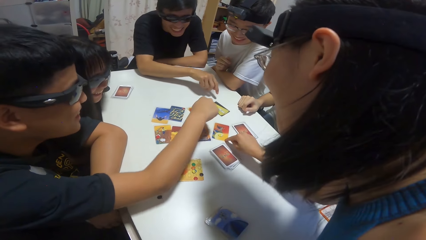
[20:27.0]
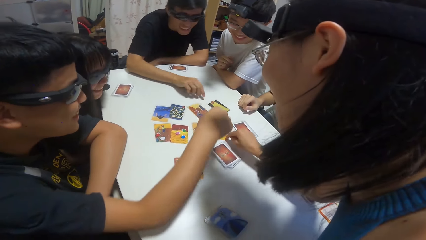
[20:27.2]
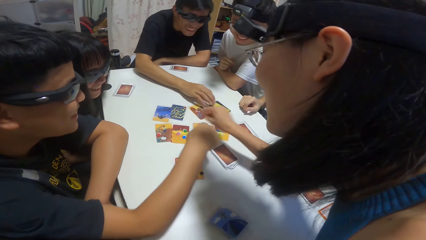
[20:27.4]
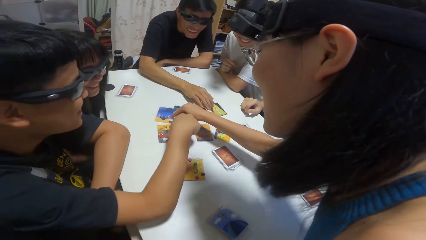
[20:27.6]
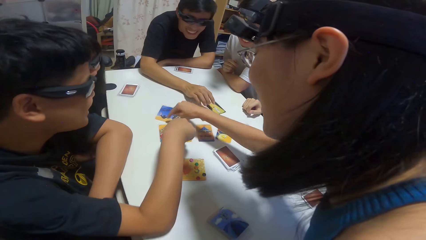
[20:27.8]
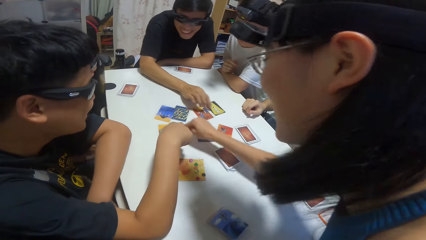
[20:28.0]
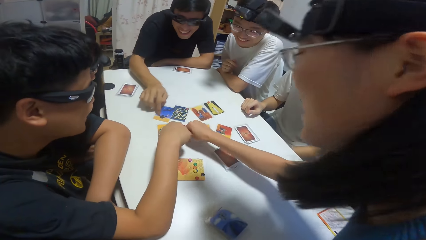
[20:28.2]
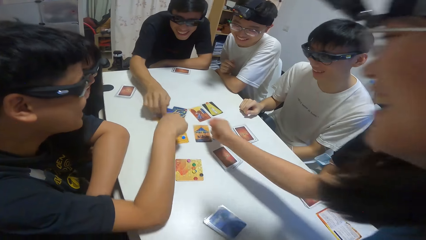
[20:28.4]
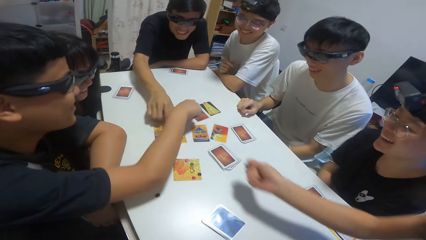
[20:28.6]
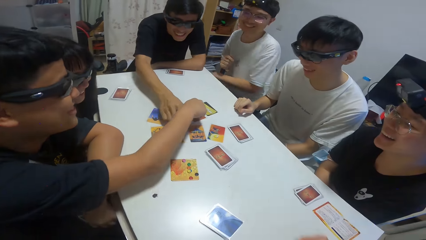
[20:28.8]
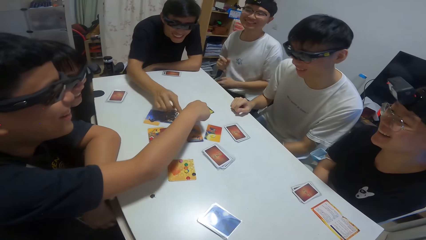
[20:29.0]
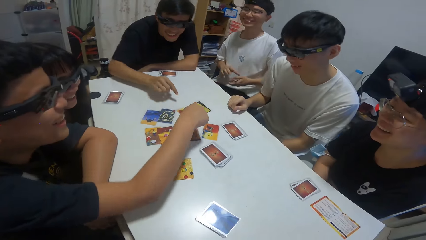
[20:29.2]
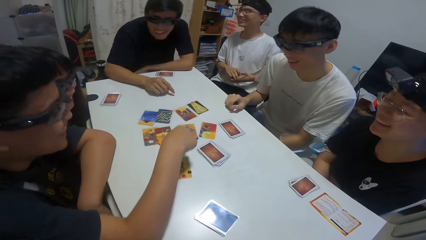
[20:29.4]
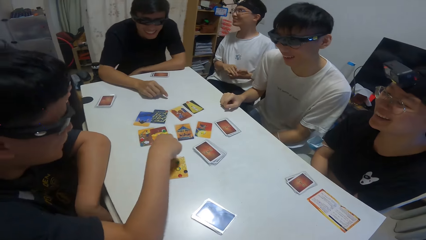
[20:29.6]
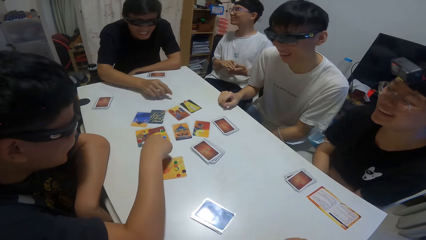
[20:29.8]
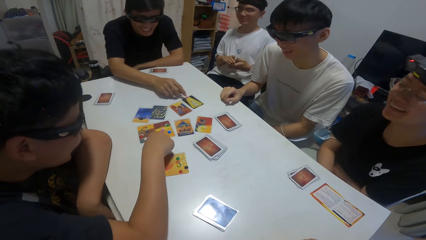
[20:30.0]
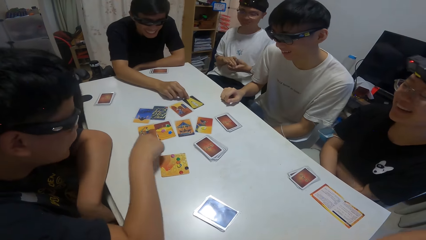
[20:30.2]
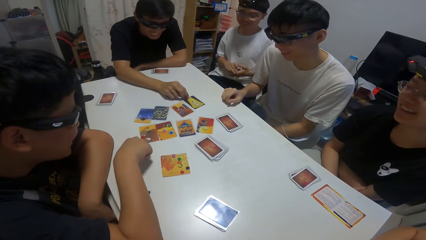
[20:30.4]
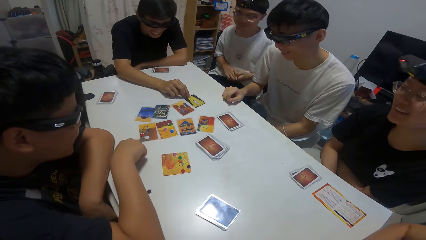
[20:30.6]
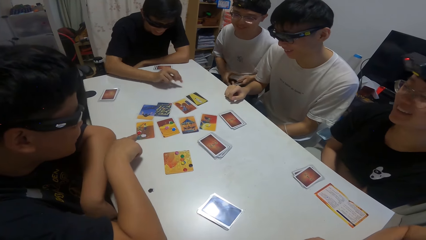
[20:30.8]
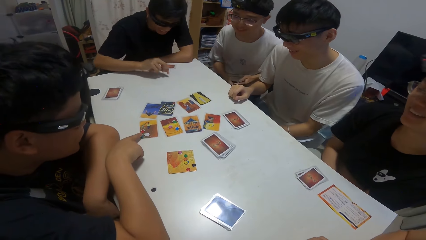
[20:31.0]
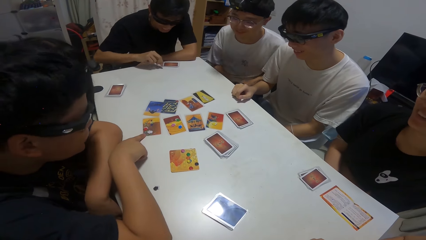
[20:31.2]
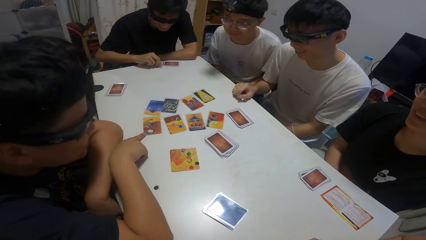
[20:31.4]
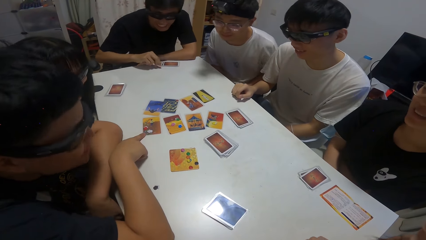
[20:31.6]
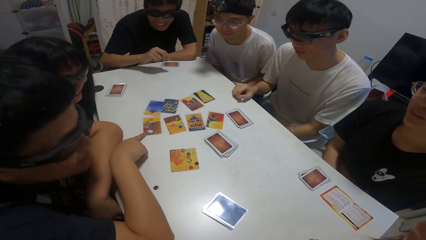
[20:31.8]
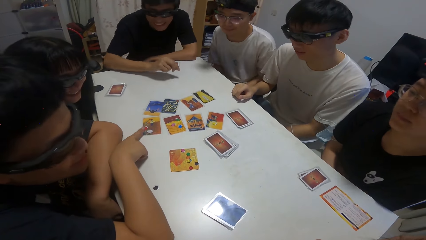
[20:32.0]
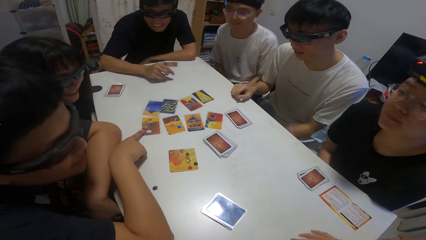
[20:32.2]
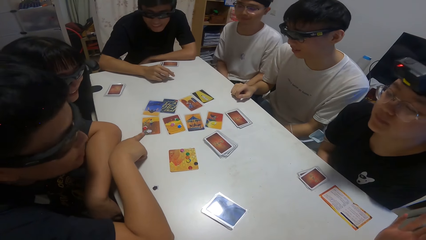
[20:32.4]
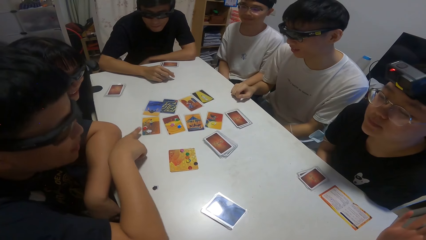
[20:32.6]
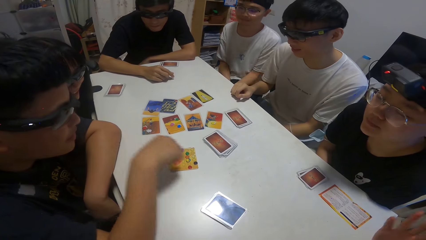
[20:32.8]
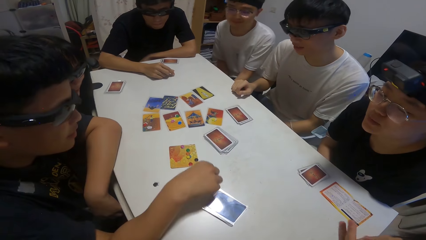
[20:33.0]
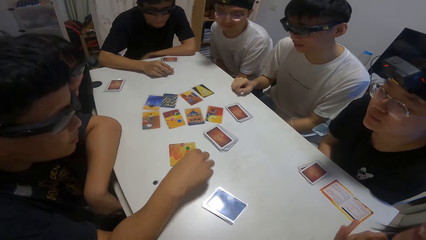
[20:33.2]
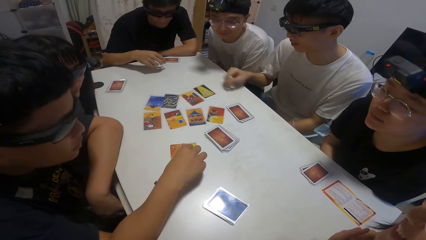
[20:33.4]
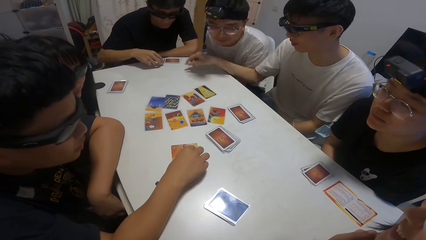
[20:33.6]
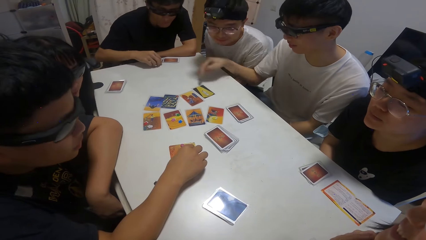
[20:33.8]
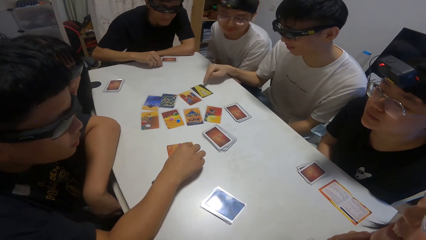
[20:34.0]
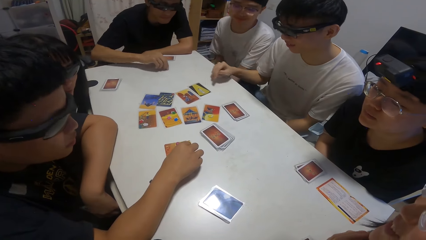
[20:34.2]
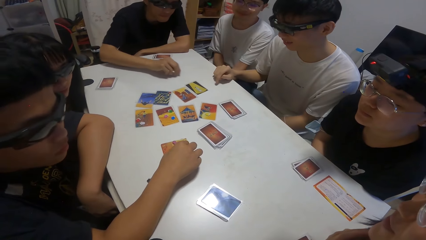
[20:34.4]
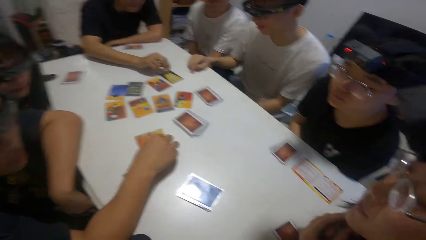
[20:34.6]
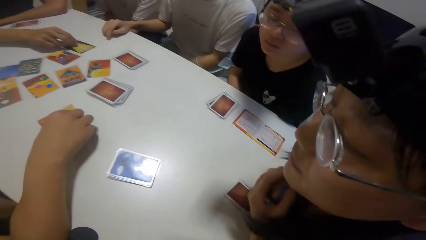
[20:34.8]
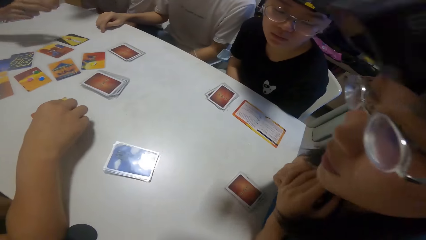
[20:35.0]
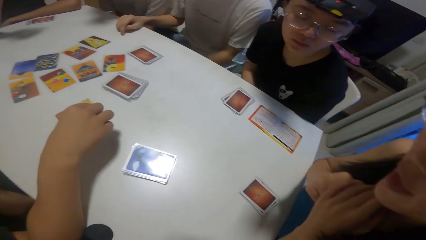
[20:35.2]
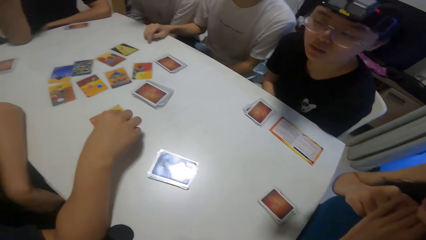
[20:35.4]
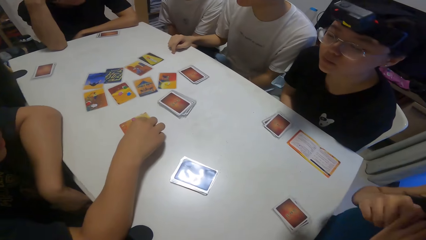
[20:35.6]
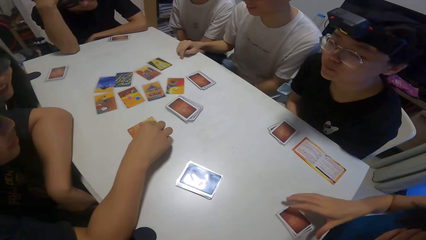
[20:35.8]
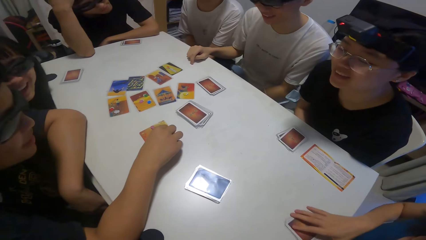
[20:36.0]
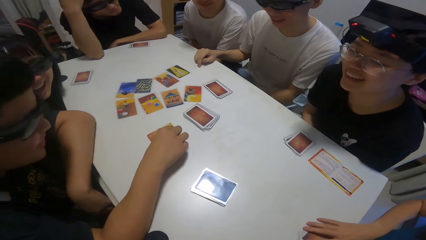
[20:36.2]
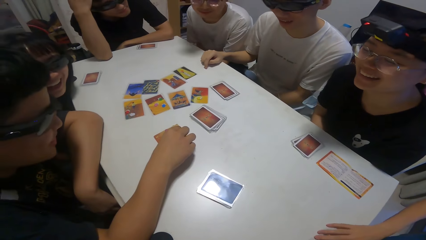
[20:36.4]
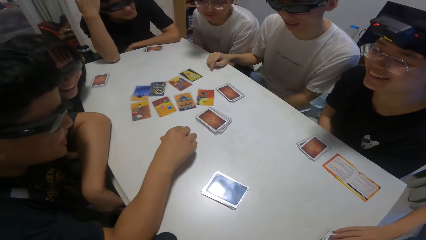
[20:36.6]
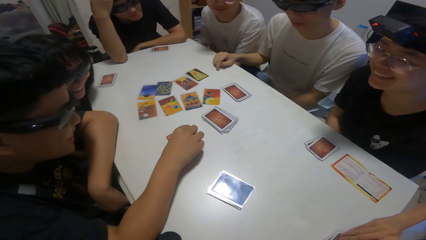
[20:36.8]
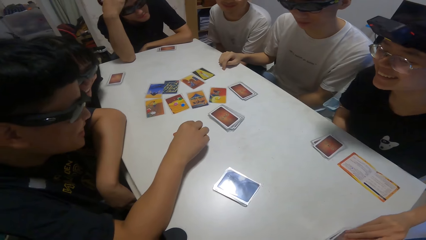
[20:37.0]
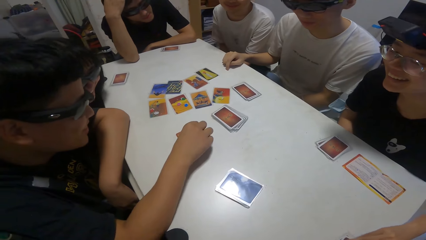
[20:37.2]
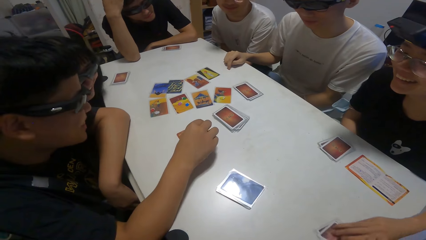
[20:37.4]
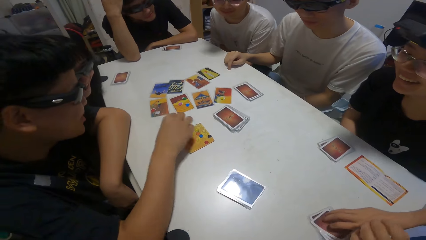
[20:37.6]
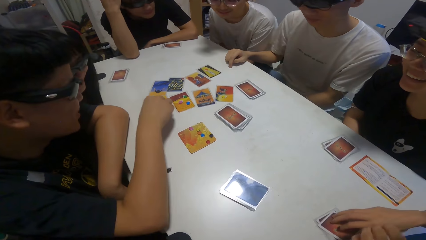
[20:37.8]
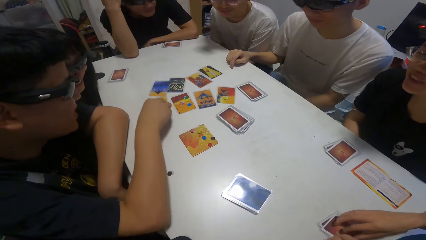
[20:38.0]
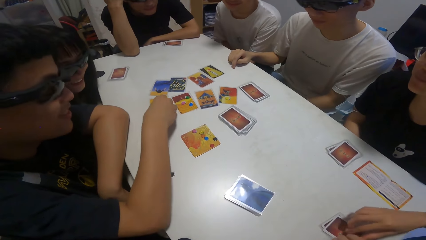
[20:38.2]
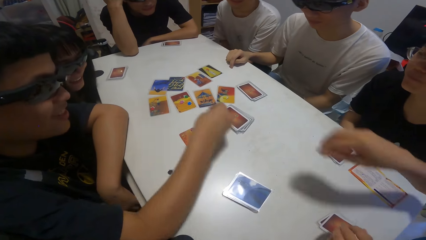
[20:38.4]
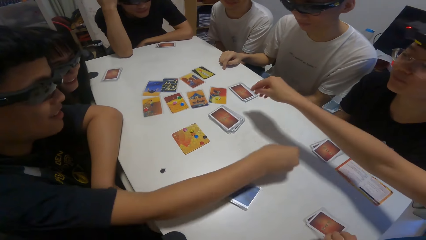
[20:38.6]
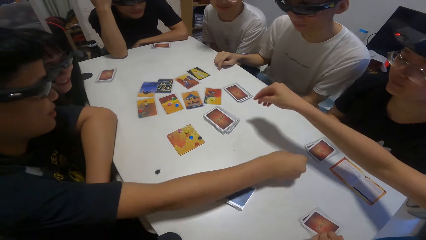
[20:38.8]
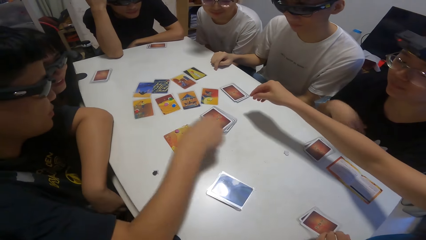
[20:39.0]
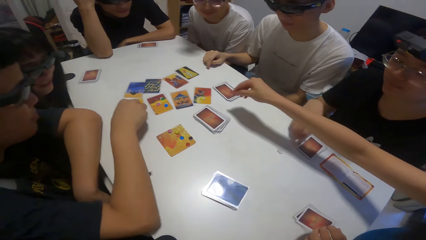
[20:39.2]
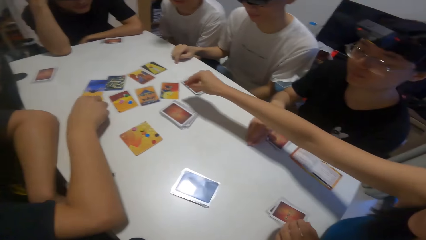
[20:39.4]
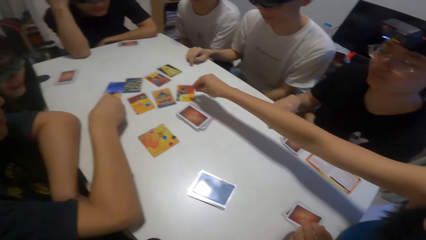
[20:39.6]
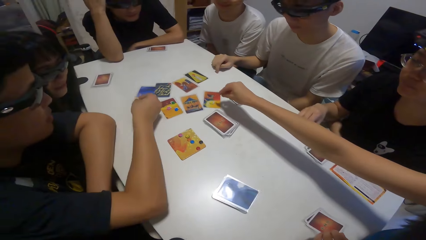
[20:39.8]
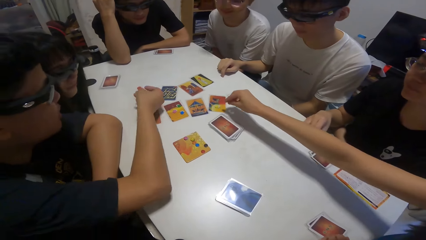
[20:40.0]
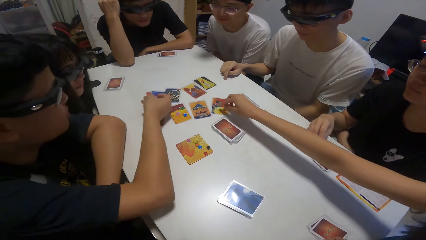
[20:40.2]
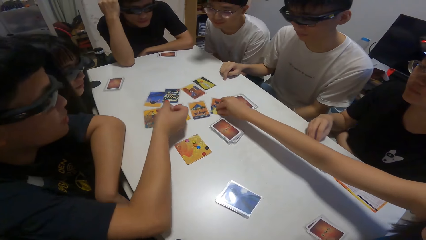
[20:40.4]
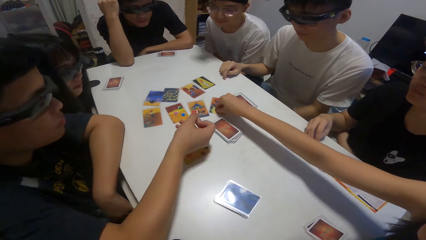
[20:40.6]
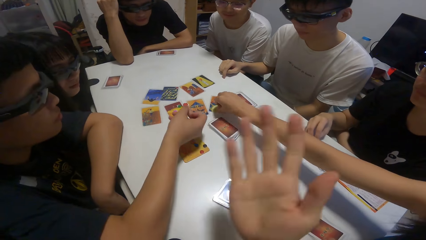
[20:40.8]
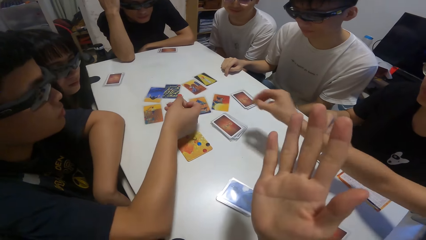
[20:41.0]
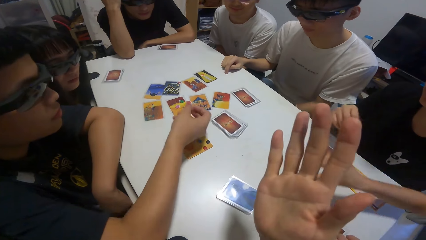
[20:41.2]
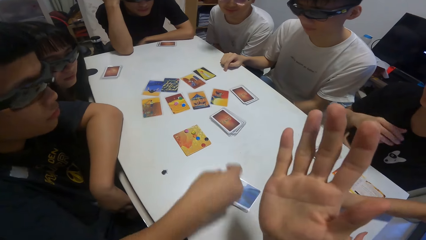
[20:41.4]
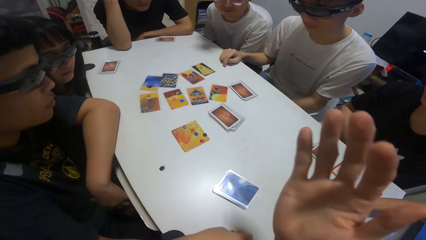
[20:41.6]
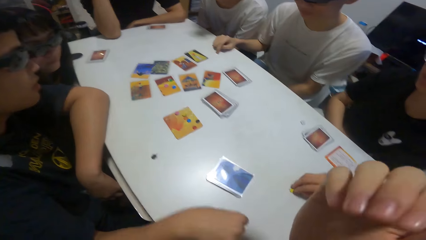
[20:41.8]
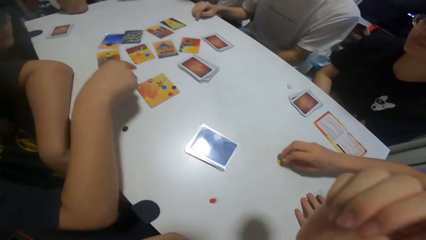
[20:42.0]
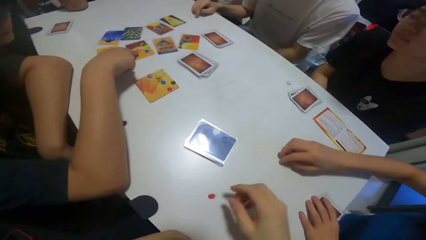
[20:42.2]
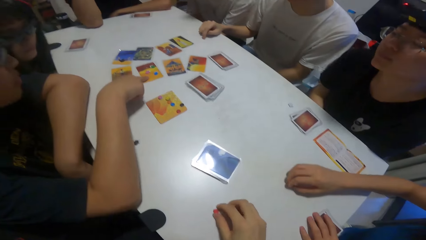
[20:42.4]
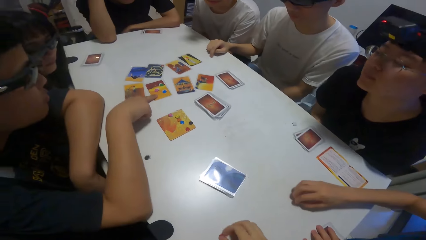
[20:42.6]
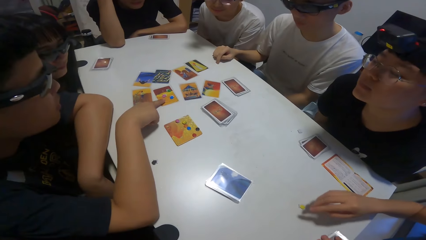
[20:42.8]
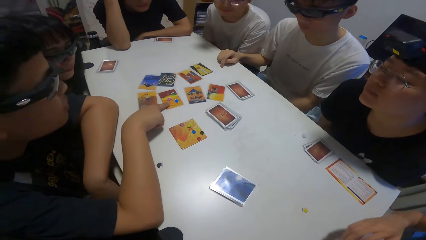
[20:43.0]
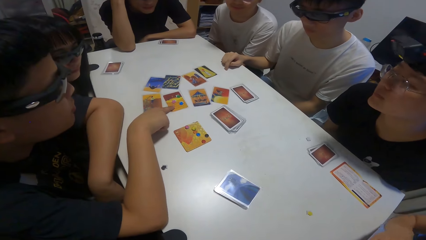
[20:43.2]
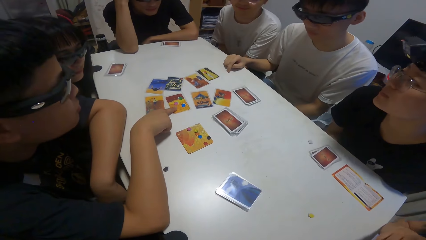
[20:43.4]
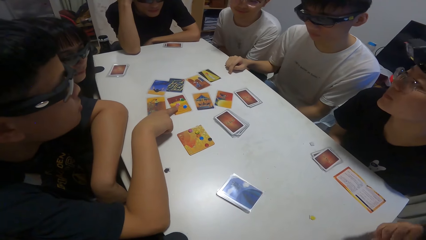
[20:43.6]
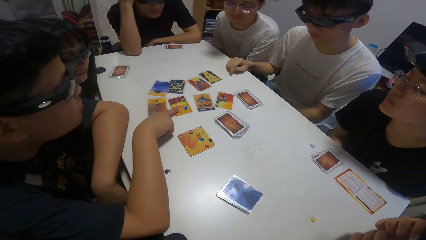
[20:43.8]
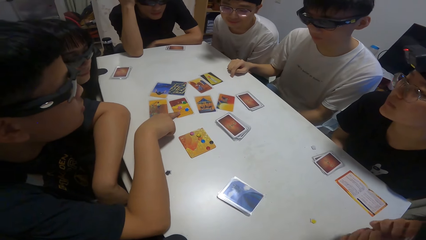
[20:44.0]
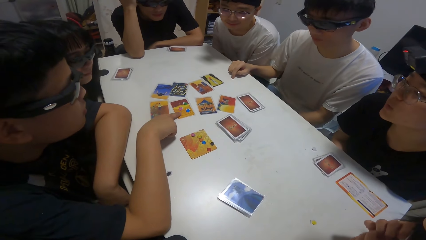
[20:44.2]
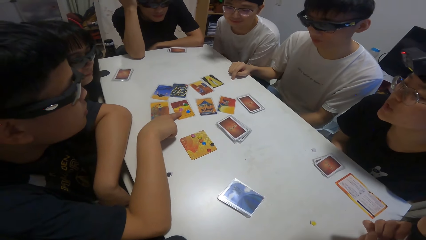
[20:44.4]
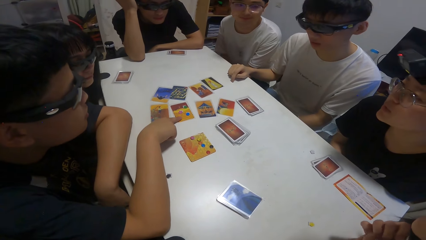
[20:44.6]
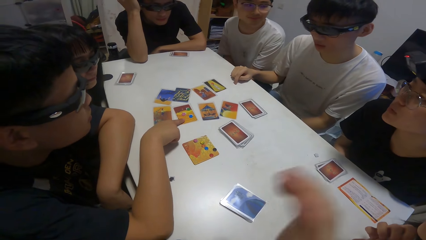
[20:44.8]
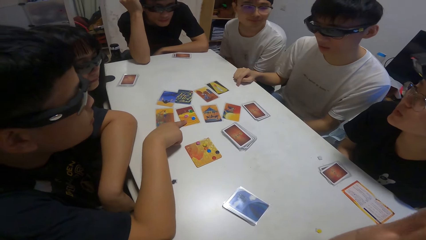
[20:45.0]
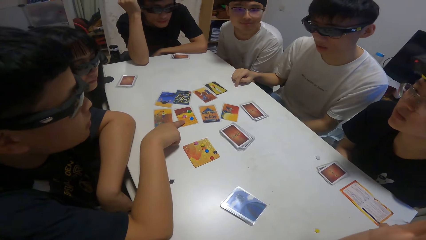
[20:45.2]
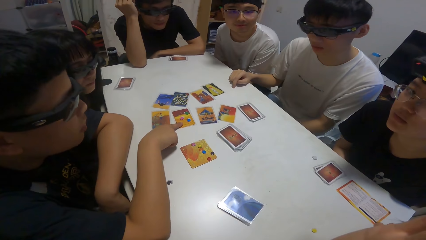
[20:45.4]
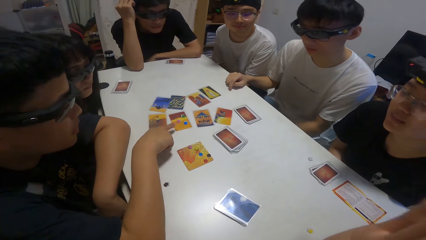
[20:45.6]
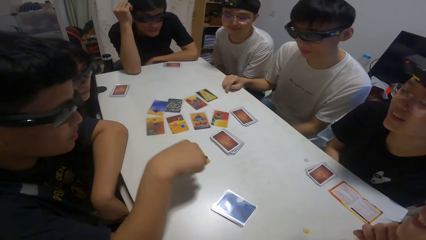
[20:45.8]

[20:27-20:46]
A man touches the cards. The camera wearer and two men move hands over the playing cards. Another man holds a poker chip. A third man passes a stone to a woman. The woman picks up the stone. The camera wearer picks a poker chip. Another woman picks up the stone on the card. The third man touches the card and the stone. The second man points at the poker chips.
